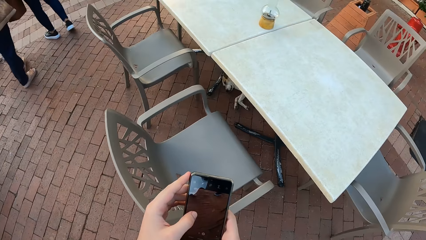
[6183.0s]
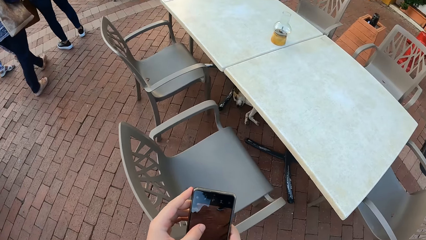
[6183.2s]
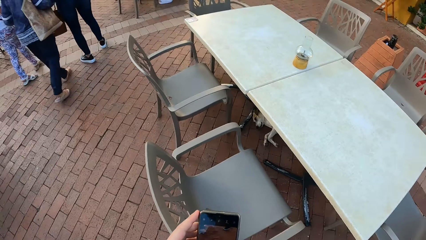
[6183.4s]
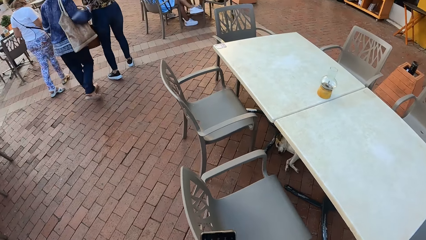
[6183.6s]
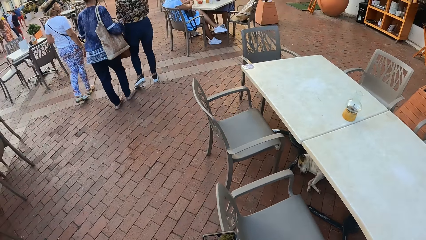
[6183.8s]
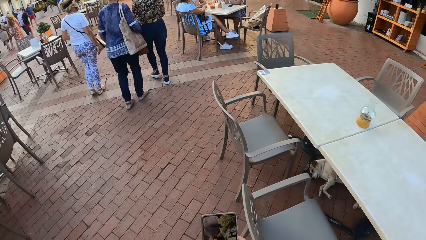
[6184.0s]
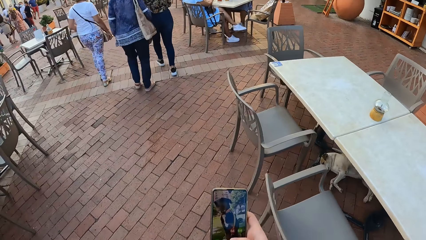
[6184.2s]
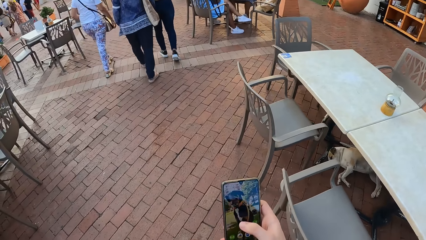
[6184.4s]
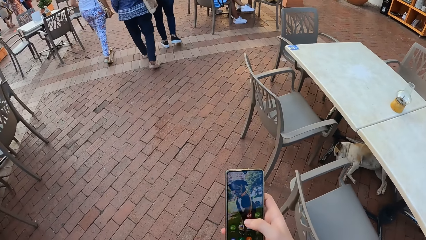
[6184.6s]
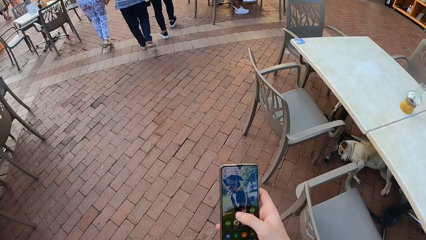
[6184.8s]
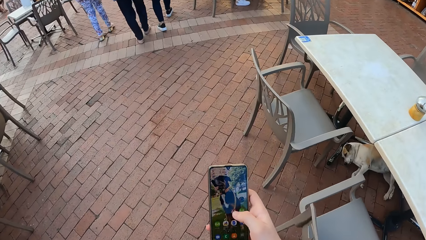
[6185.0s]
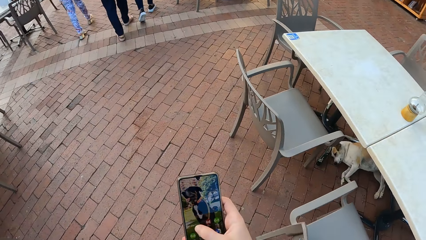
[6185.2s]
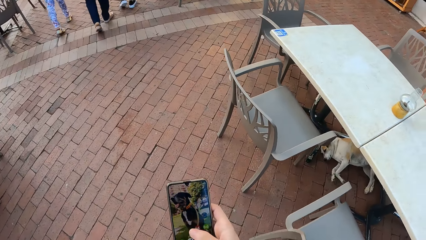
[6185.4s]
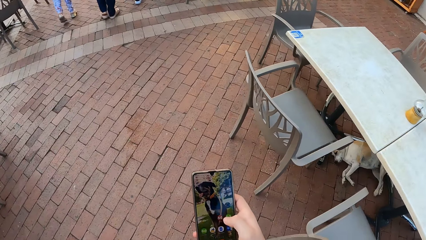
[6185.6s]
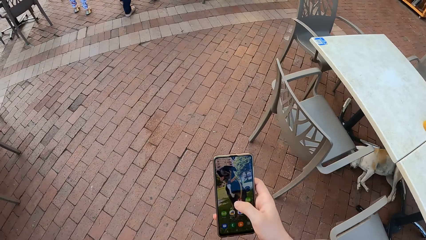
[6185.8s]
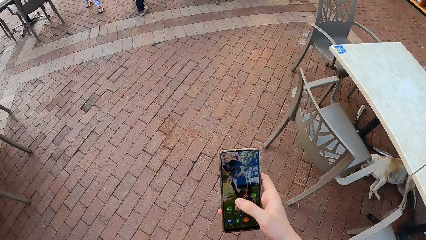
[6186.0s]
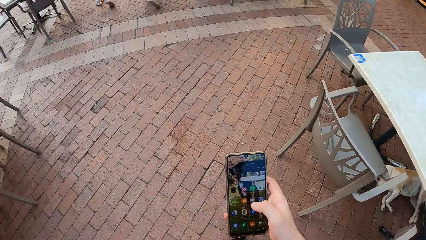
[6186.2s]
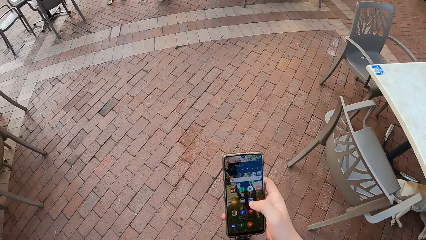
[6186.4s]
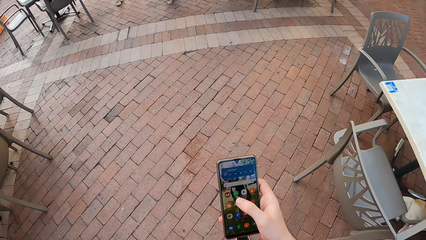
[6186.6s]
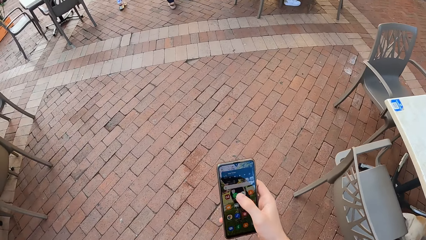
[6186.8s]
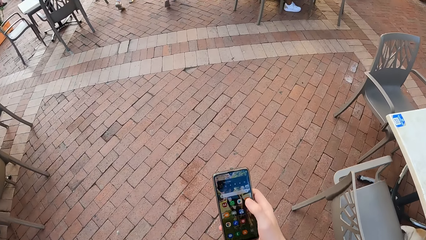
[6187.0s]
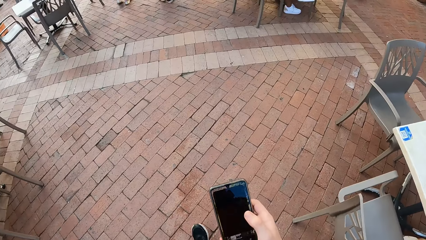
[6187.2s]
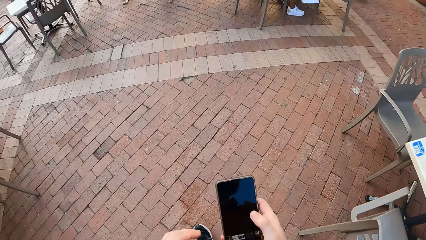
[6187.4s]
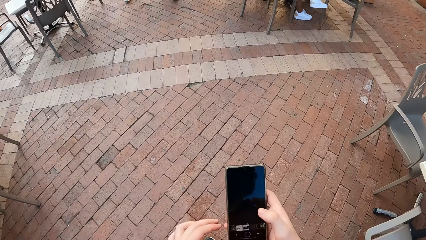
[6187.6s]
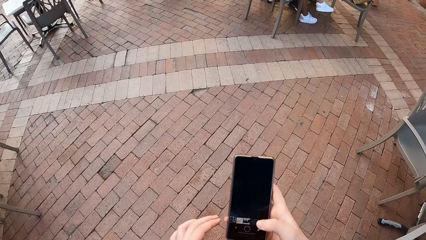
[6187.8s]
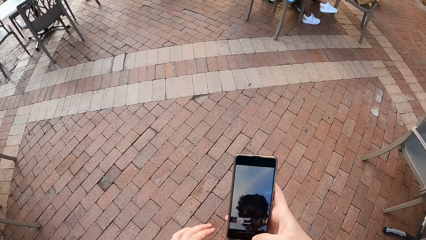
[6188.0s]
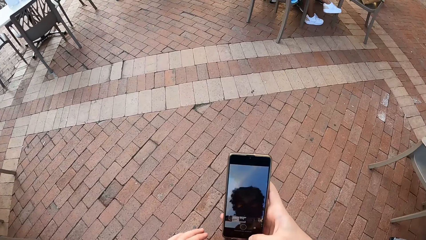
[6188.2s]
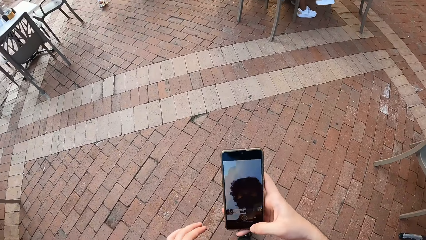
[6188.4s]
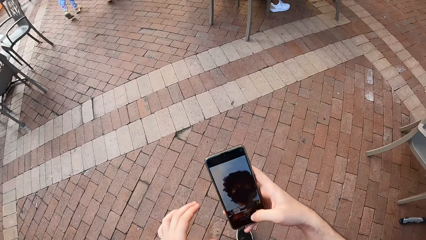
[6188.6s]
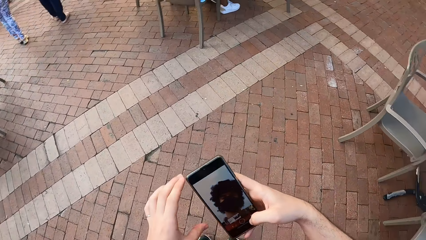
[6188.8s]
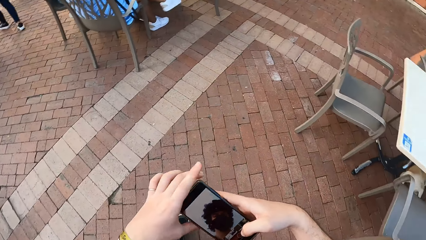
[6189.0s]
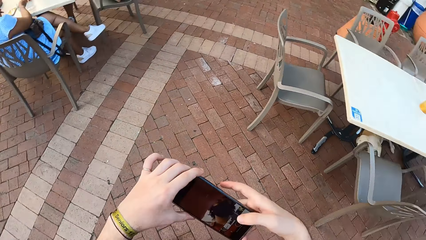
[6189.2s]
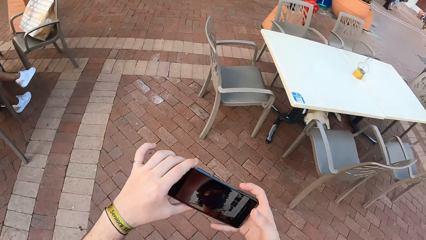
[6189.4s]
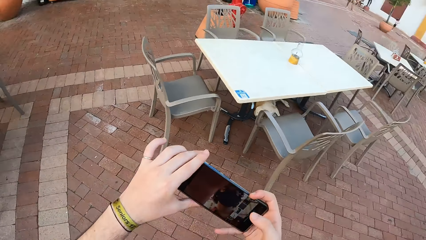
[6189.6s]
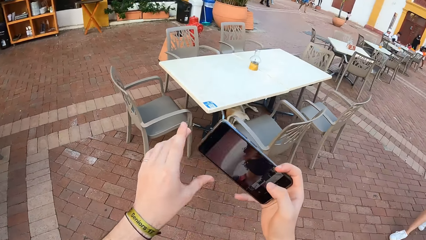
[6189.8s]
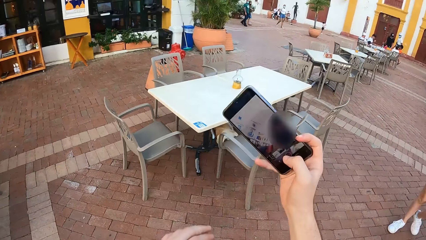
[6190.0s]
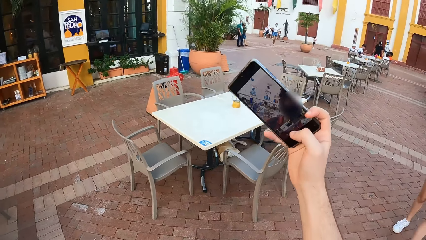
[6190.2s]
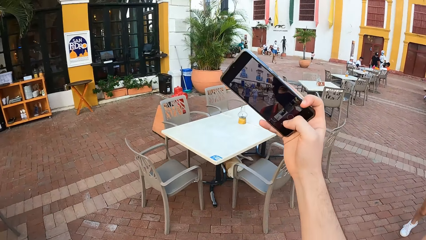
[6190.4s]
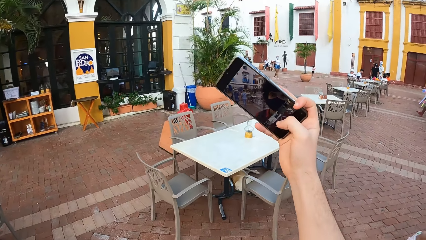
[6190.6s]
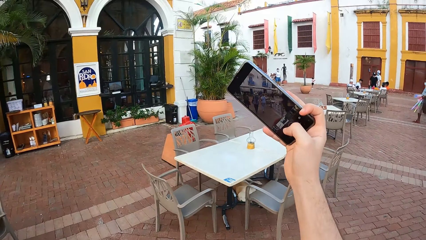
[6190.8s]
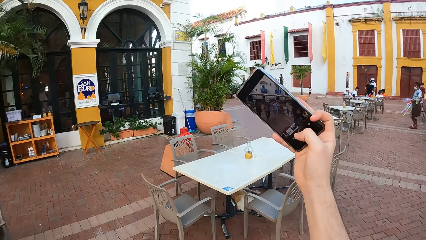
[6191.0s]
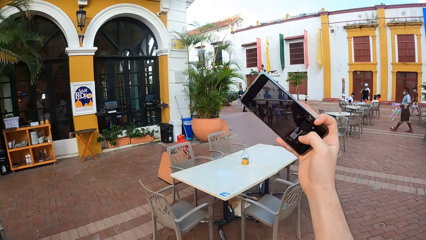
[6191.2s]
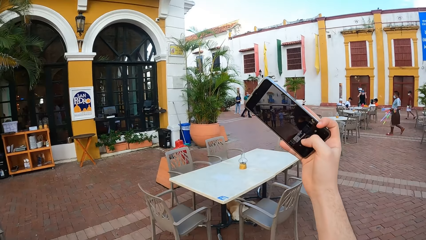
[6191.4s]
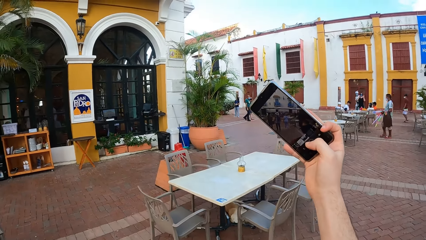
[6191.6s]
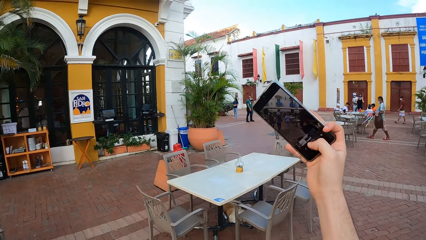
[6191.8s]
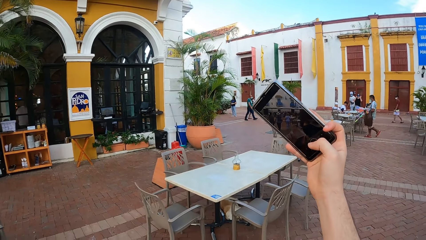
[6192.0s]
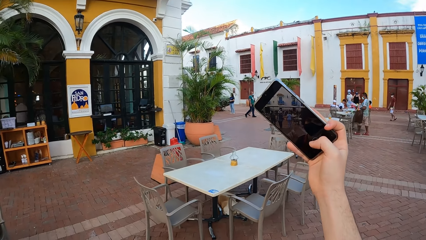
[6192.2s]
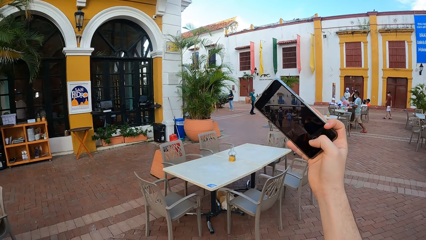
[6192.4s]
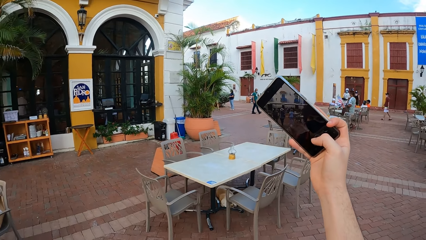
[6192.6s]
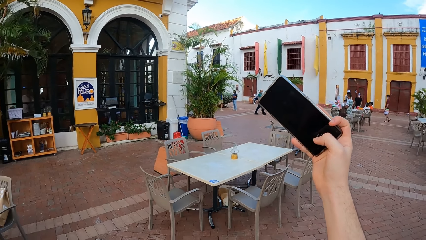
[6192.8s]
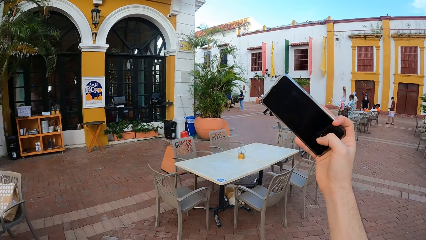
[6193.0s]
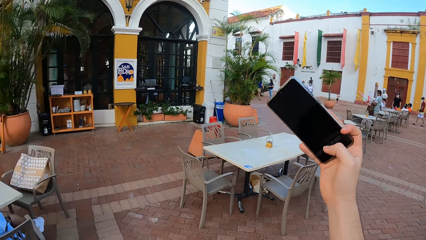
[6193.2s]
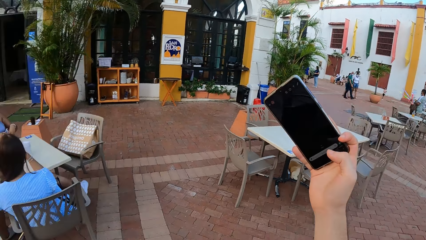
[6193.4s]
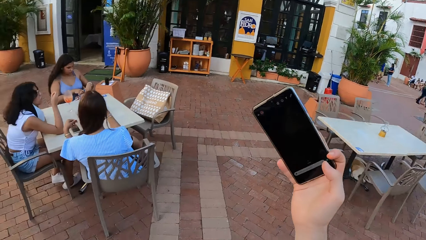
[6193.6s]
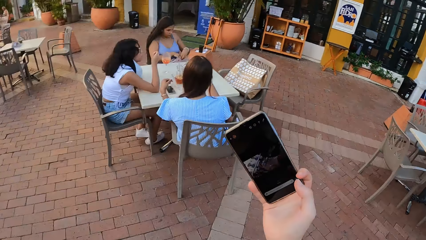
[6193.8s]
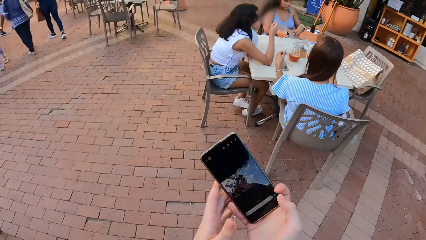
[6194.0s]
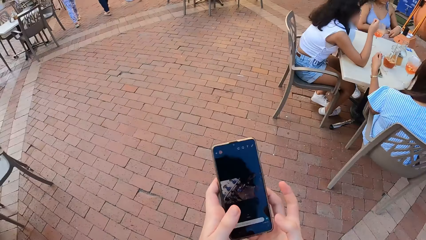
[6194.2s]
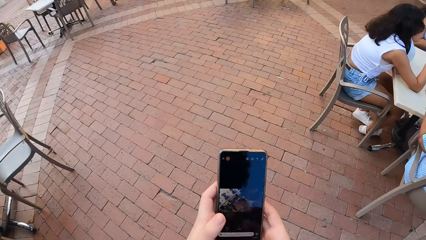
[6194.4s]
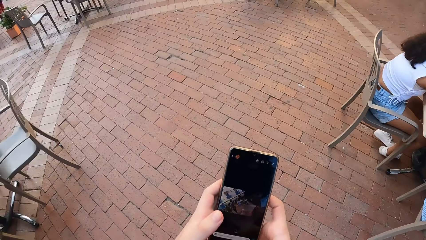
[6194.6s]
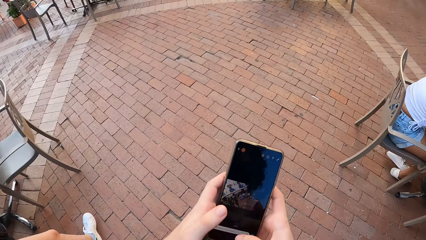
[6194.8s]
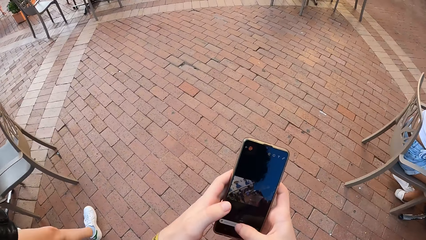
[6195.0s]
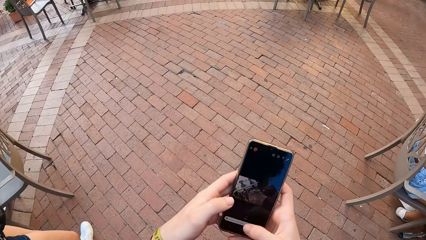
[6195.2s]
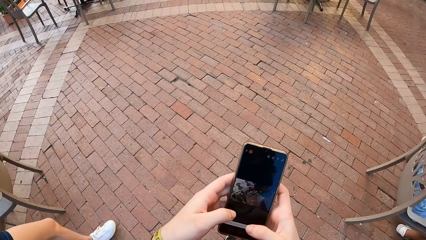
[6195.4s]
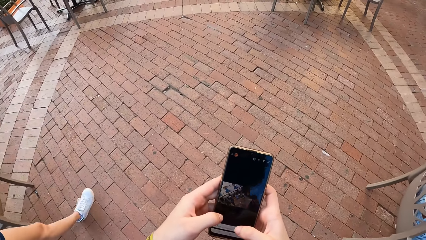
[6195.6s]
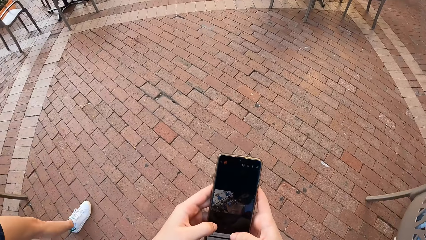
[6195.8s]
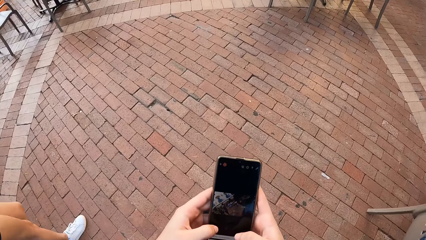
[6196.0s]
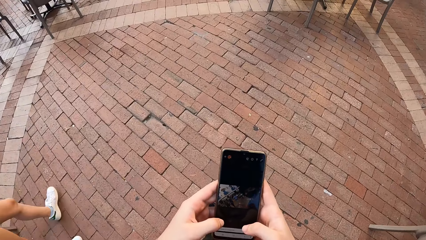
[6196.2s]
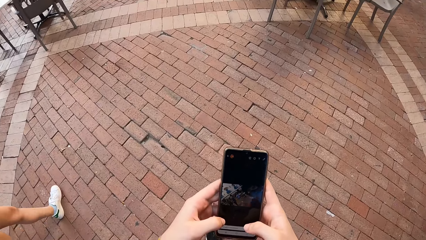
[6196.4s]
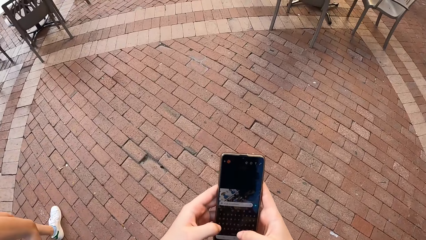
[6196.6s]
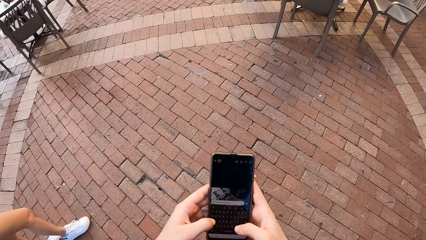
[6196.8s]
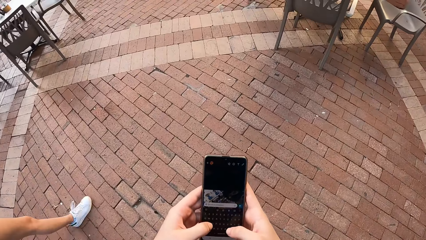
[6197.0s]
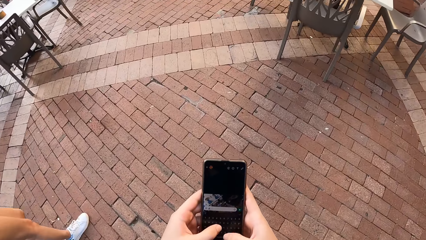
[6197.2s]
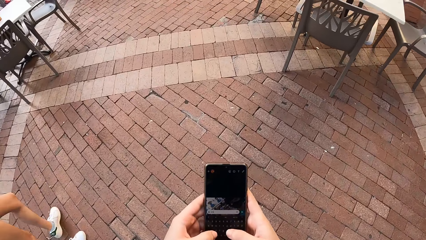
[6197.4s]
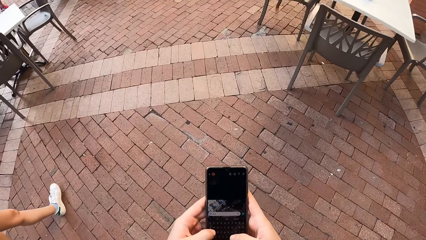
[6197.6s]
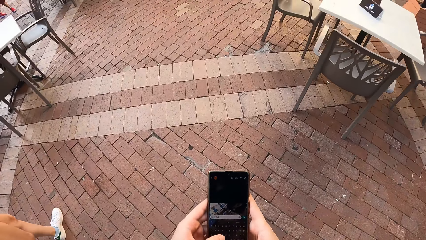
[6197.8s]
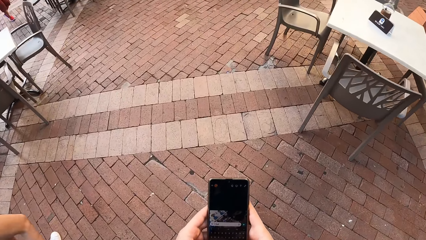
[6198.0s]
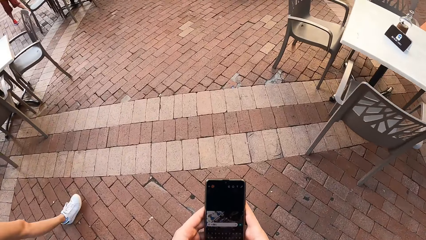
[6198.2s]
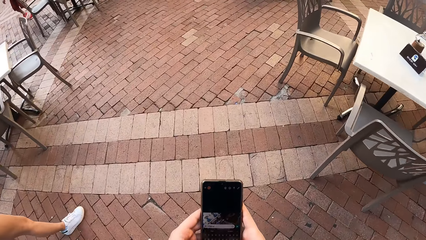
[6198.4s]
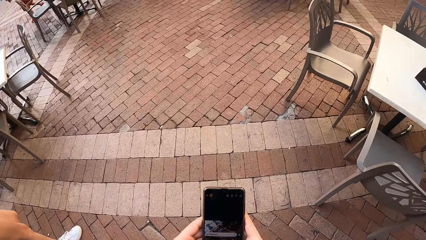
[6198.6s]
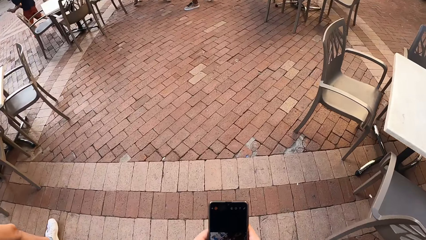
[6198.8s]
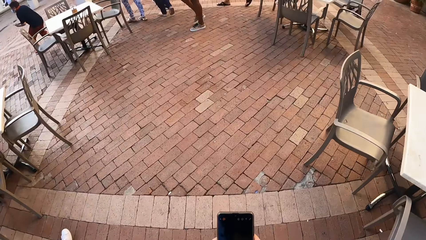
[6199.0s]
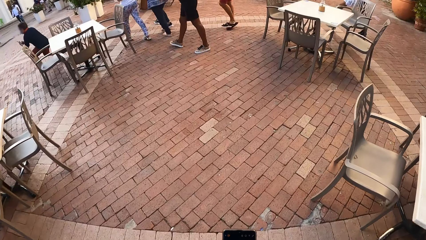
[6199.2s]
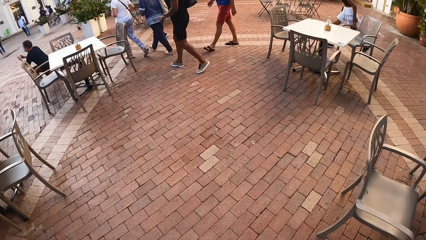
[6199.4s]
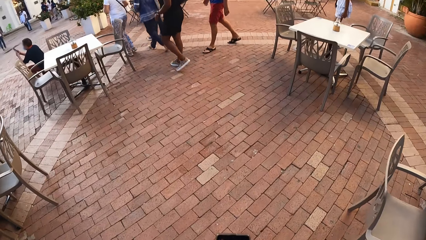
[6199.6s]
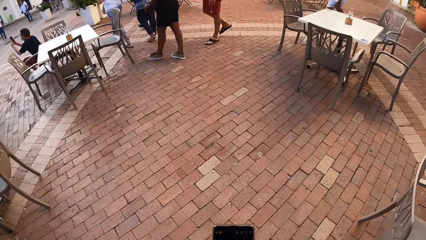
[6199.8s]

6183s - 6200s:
The camera wearer walks with a woman, another woman, a third woman and a fourth woman. He operates the phone with his right hand. He takes the selfie with the phone camera. He operates the phone with his hands.
